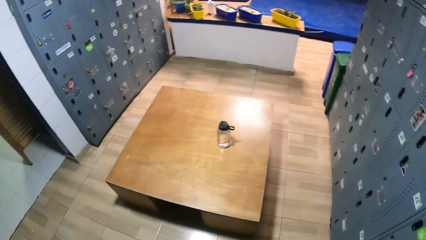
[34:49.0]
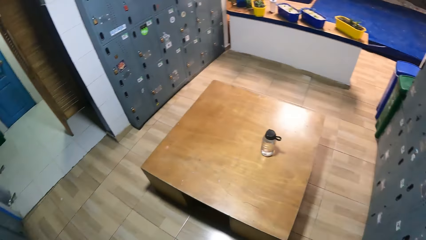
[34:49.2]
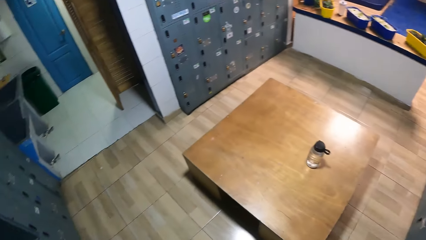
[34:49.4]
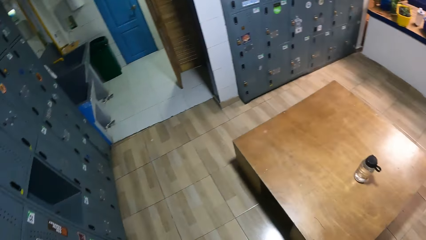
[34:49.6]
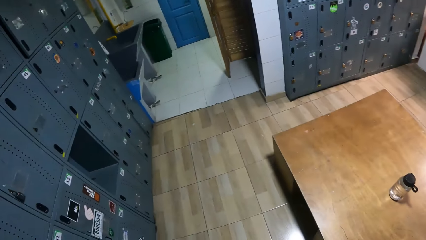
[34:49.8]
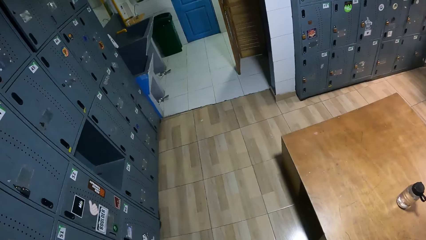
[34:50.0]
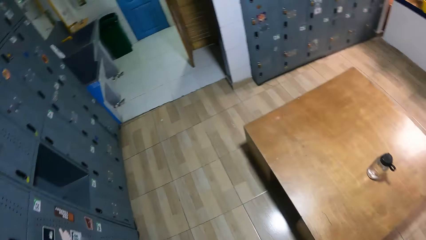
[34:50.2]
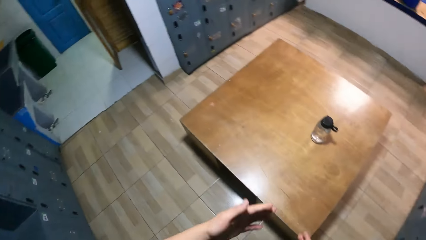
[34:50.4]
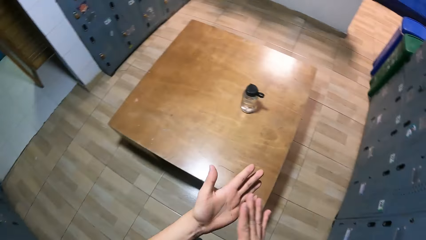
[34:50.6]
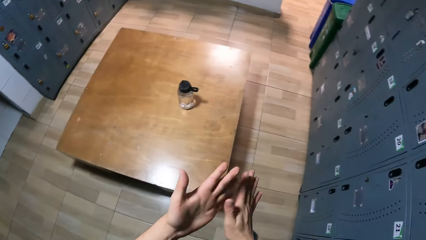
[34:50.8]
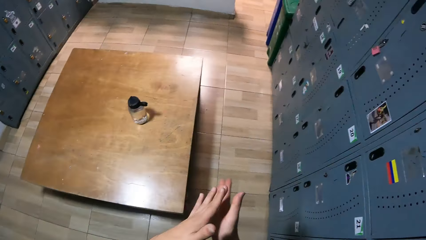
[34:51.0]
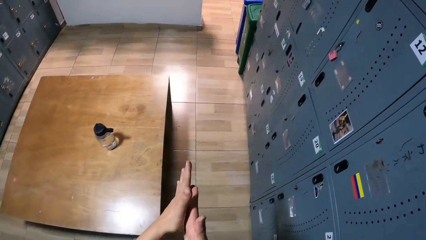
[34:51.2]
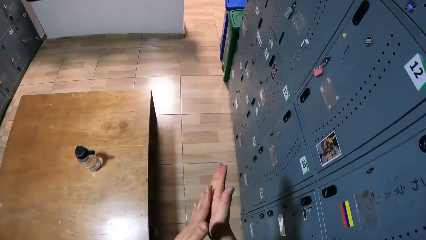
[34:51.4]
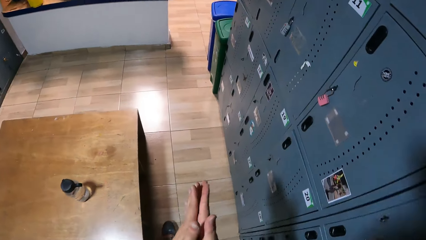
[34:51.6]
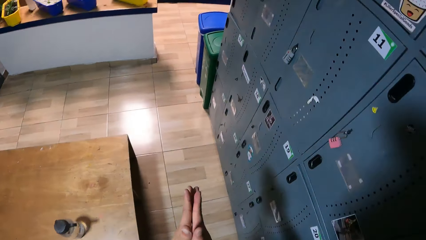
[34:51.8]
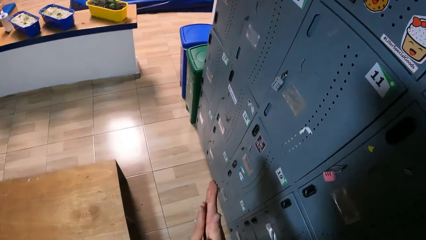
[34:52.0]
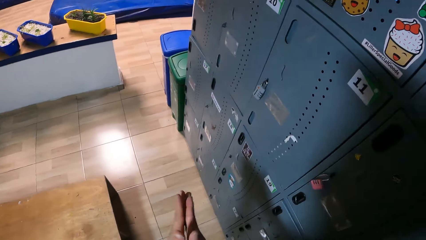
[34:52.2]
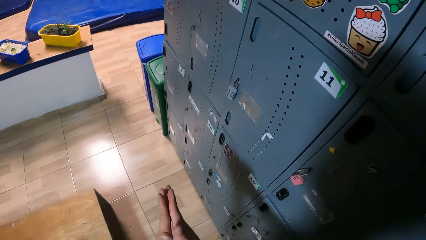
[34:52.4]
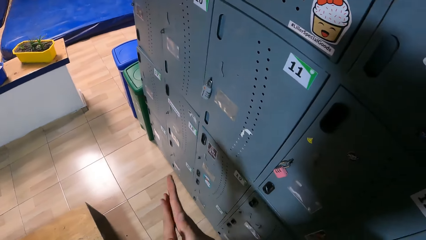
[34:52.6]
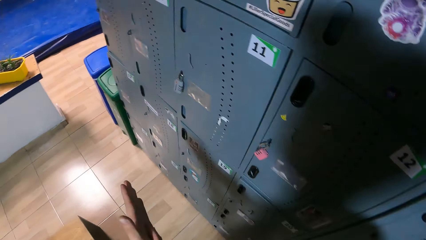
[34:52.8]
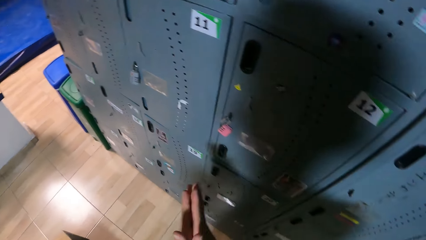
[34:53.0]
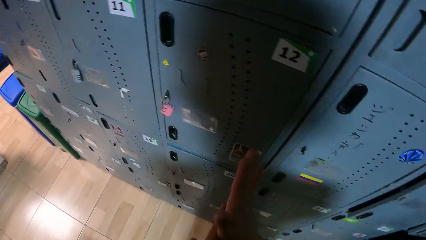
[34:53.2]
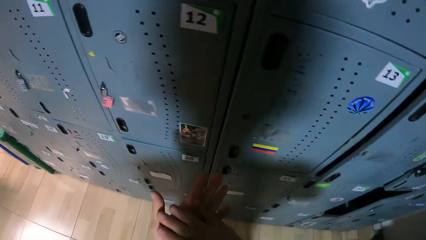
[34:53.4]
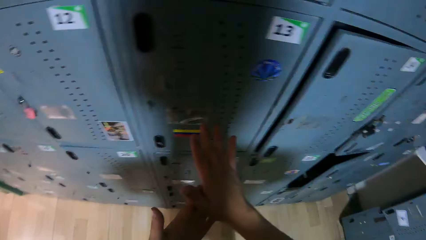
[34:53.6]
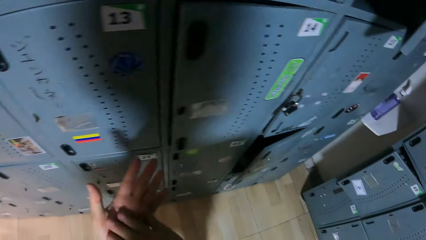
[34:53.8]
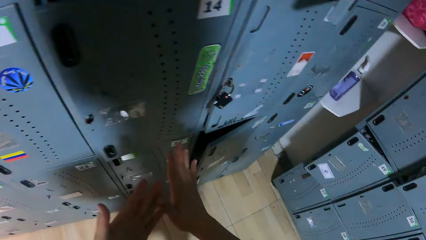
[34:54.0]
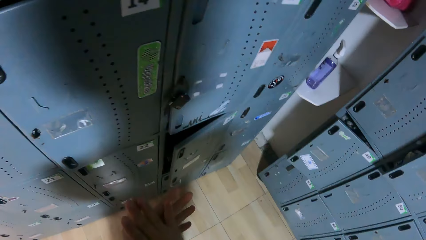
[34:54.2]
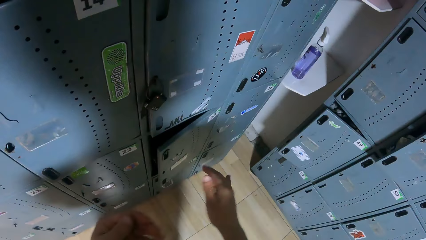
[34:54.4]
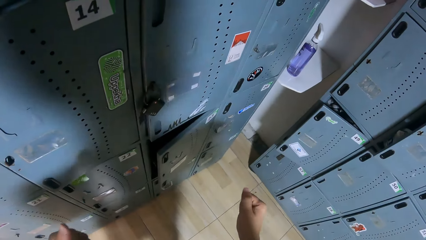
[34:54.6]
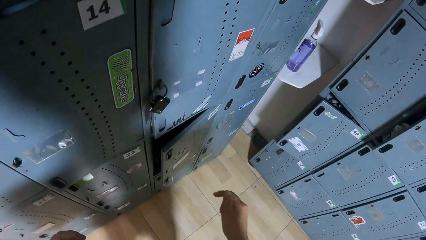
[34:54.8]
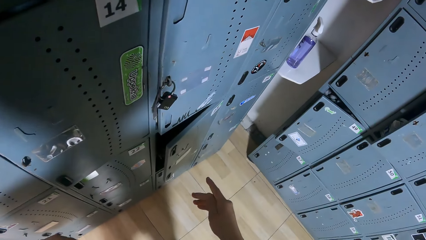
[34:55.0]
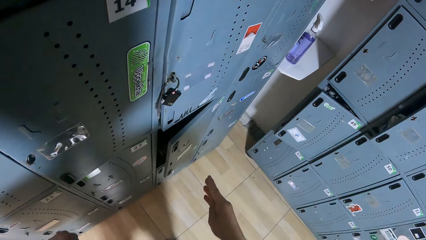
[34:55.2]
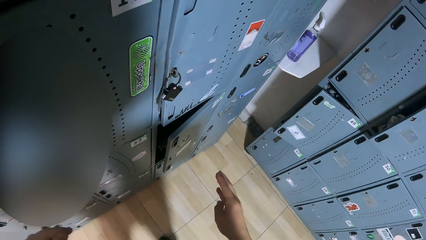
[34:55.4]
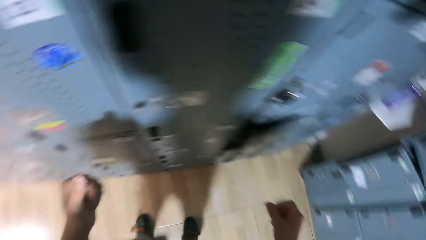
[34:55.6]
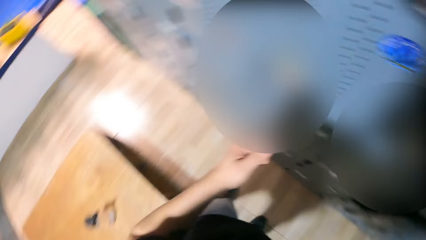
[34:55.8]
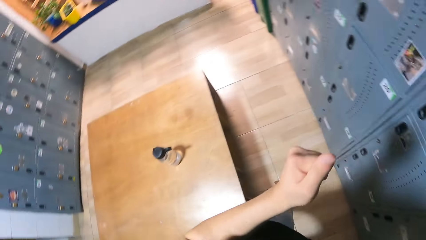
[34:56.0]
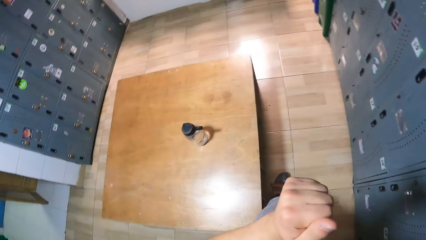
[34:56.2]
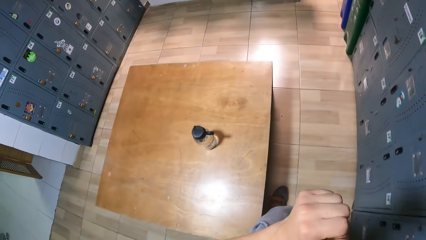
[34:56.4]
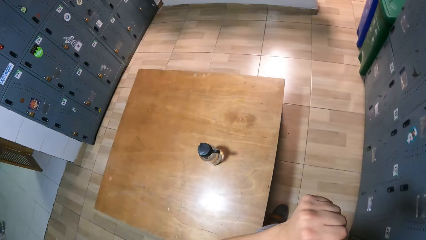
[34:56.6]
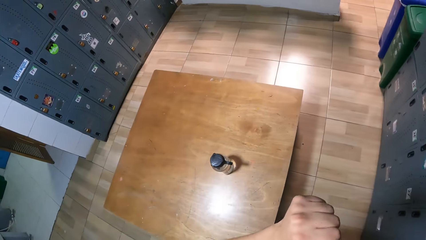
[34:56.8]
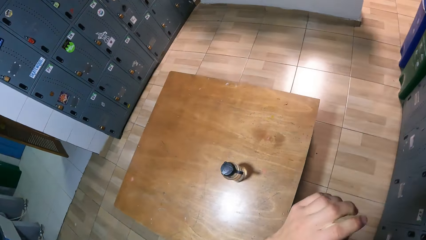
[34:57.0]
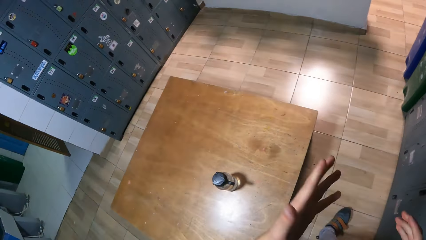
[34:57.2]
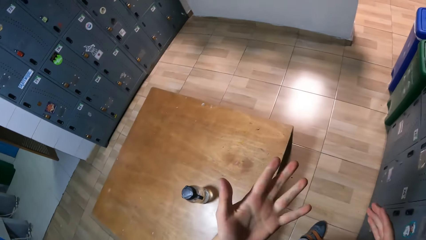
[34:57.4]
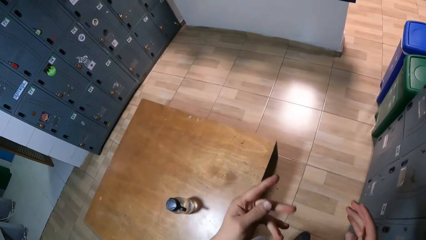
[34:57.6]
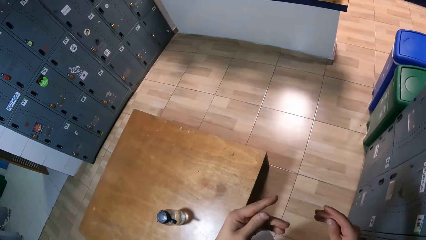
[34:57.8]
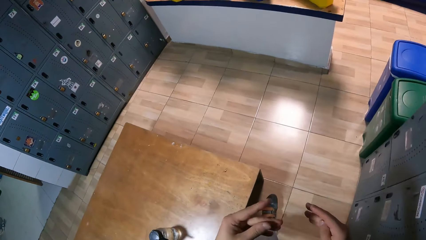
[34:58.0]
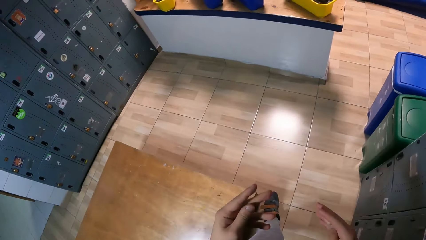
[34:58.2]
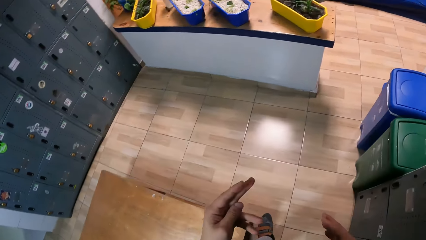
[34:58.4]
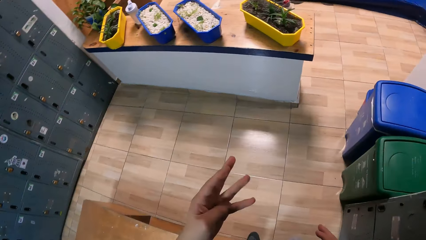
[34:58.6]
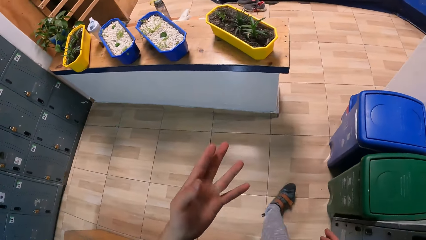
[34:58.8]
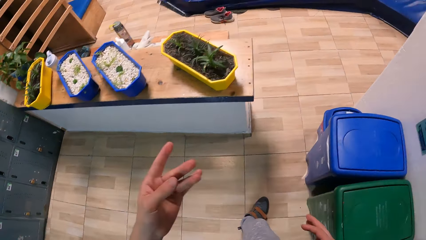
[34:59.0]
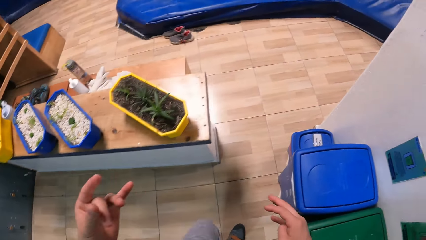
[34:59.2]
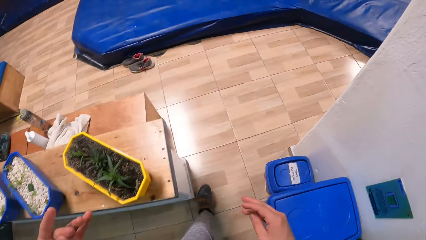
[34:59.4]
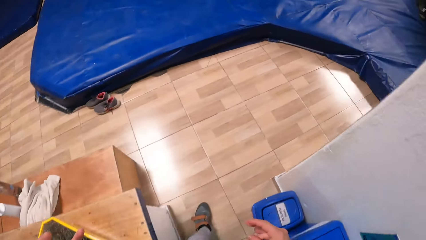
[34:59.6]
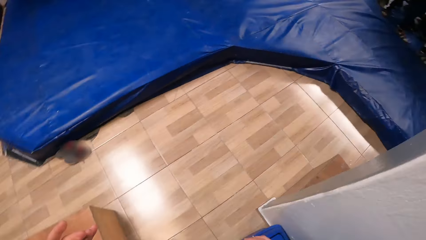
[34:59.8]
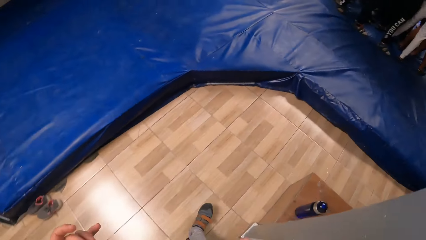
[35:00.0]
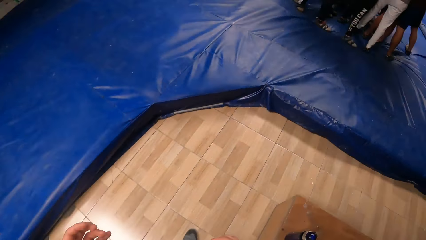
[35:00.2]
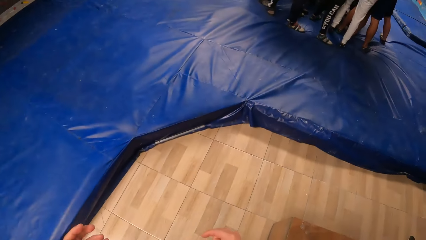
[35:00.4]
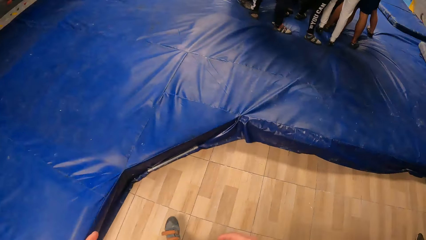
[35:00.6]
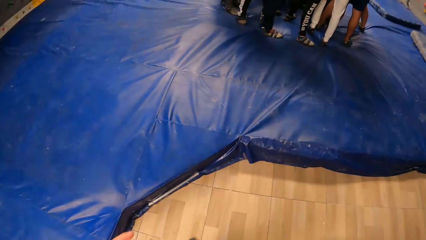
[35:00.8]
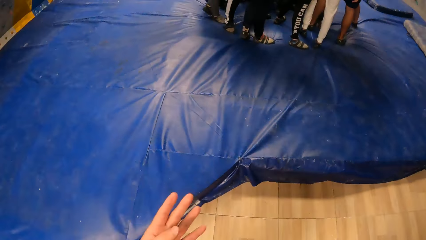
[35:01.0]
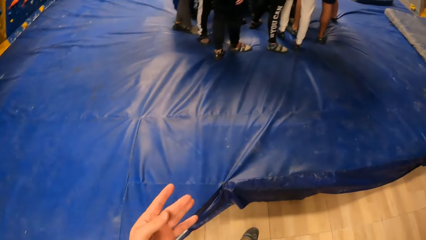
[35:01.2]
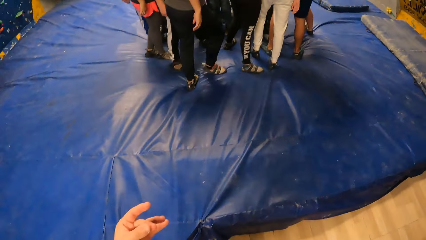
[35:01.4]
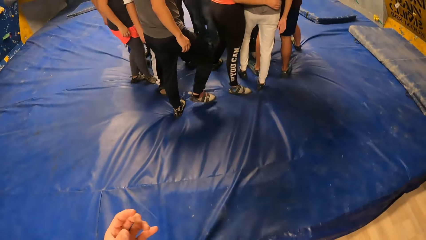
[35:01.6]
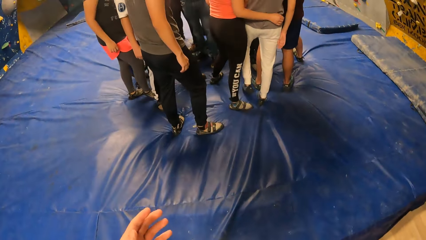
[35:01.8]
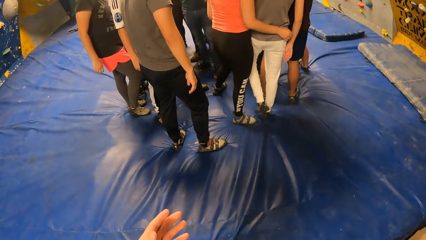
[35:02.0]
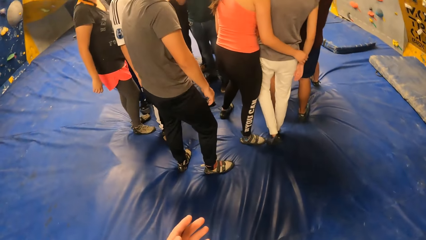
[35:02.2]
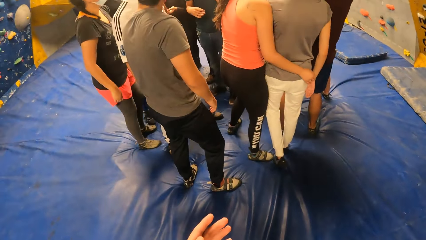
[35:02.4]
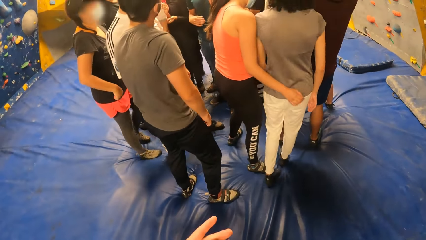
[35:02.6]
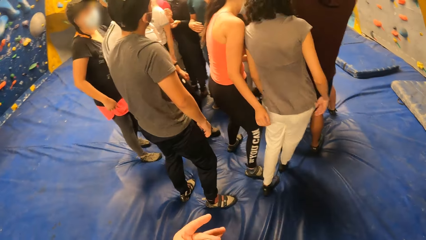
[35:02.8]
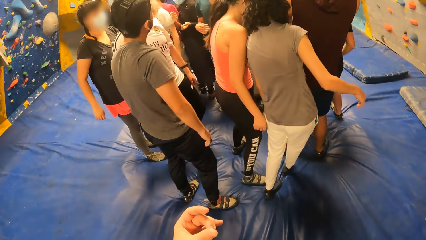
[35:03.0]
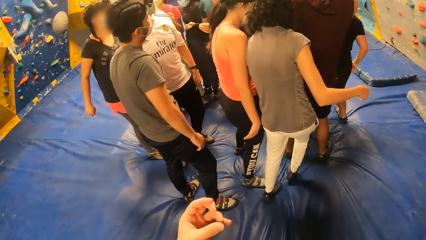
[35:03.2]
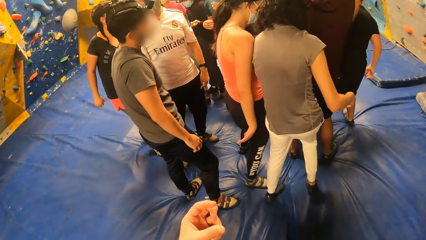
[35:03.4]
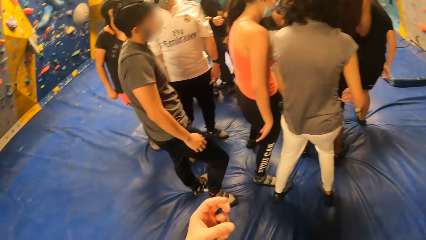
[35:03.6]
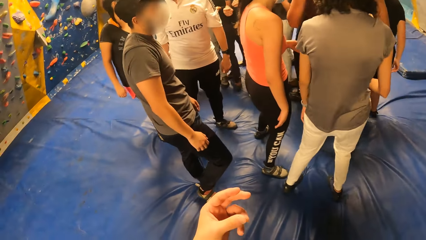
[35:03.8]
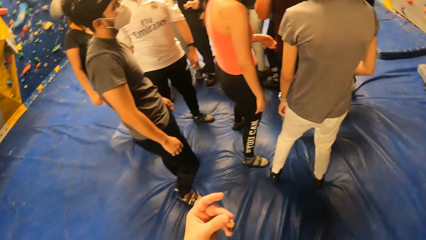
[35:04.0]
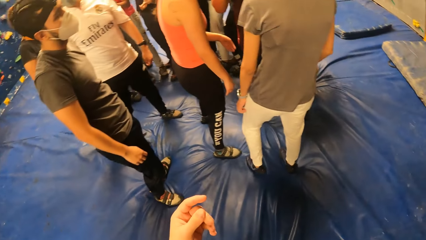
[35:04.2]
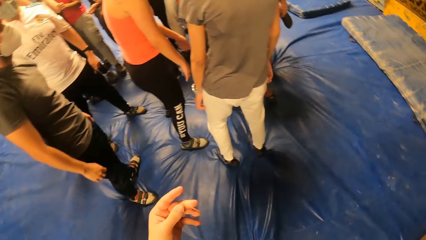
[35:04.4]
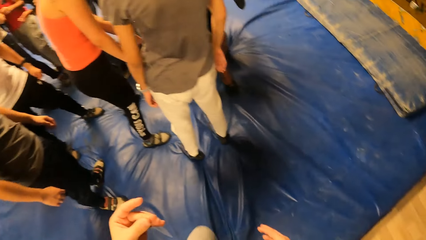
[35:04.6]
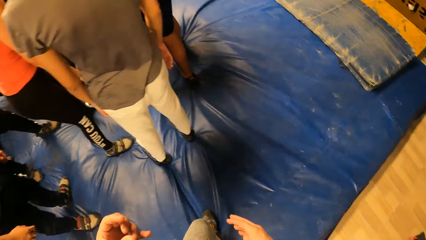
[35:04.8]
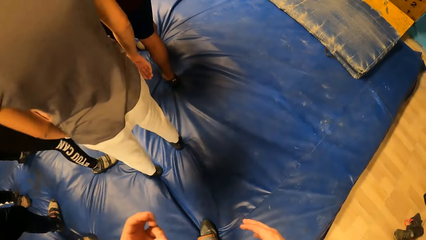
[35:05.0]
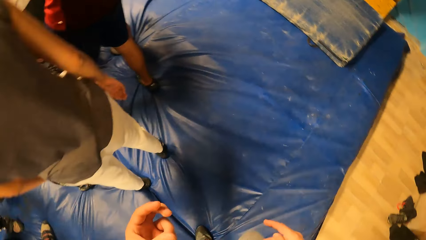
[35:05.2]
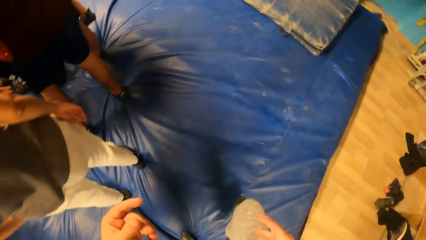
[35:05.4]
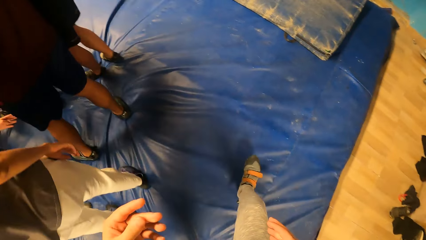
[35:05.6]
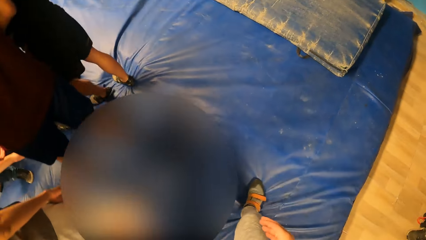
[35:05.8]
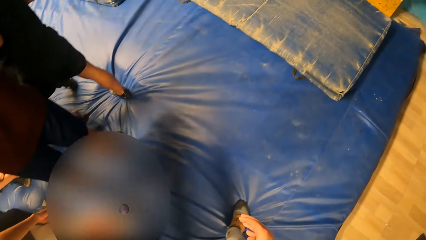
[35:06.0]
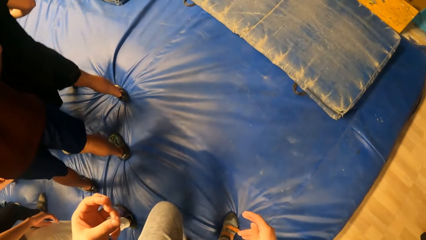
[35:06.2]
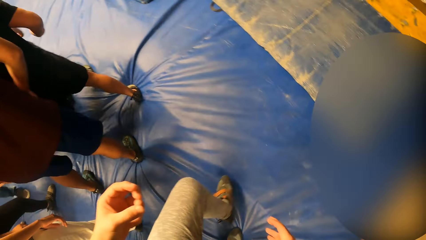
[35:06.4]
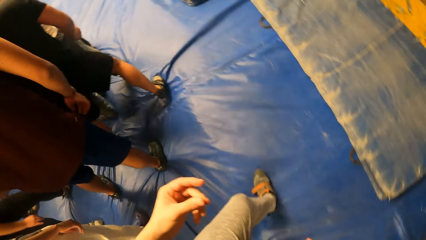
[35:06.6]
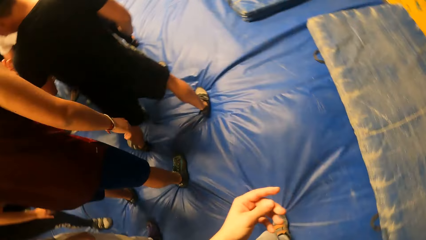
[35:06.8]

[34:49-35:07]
The camera wearer turns around the cabinets. She claps her hands. She rubs her hands. She turns around the cabinets. She walks around the wall climb challenge room. She folds the fingers of her left hand. She walks towards the activity room.
